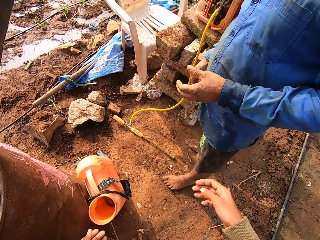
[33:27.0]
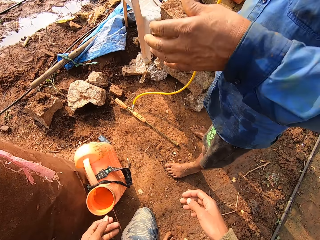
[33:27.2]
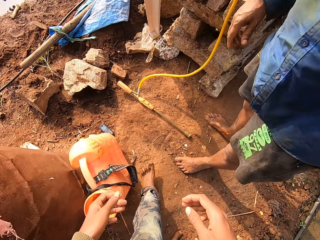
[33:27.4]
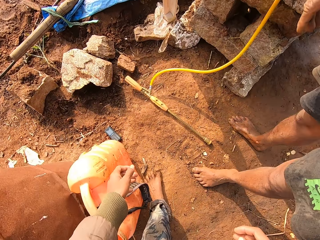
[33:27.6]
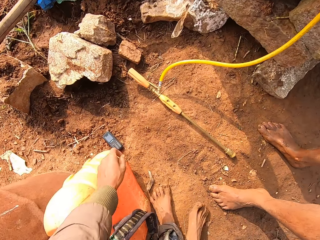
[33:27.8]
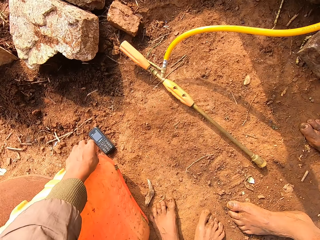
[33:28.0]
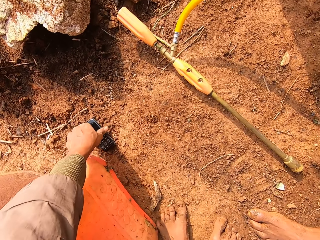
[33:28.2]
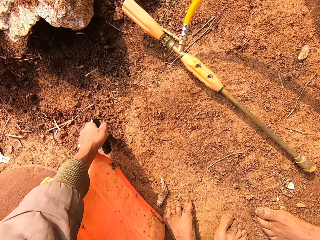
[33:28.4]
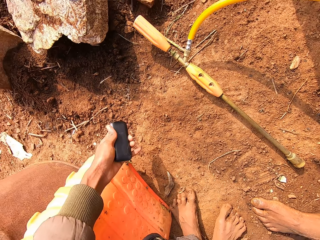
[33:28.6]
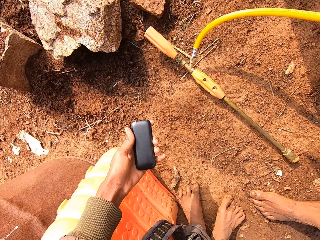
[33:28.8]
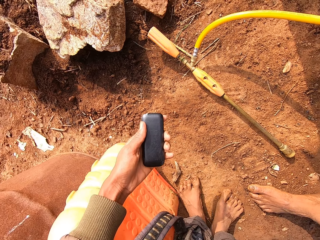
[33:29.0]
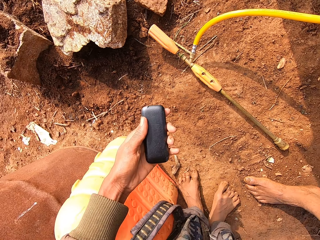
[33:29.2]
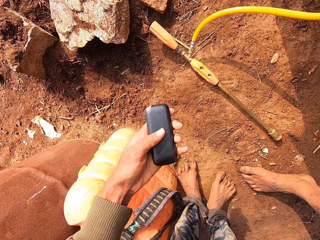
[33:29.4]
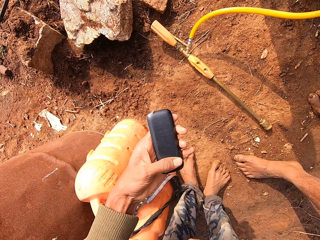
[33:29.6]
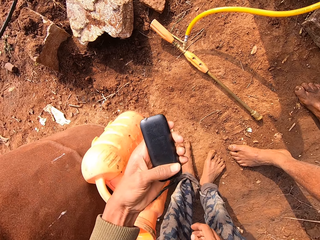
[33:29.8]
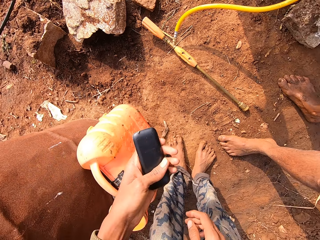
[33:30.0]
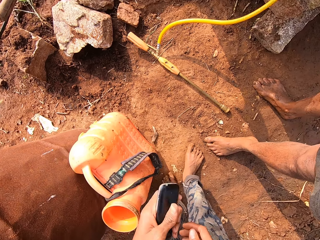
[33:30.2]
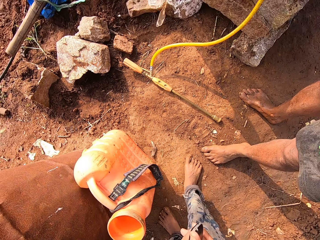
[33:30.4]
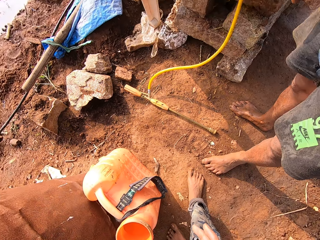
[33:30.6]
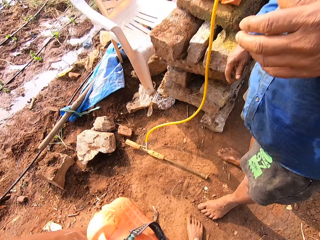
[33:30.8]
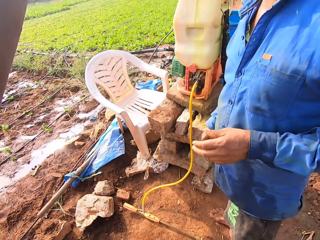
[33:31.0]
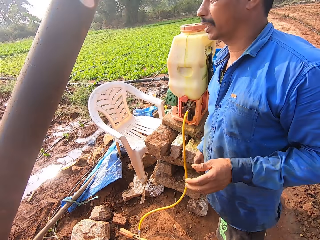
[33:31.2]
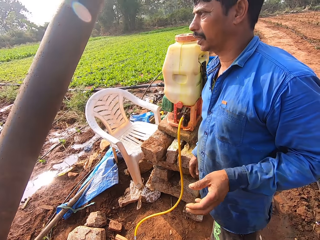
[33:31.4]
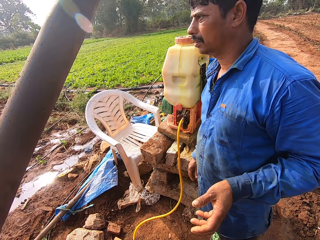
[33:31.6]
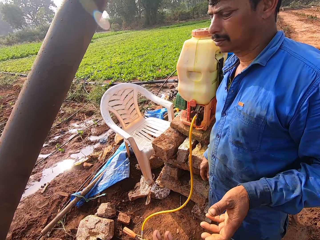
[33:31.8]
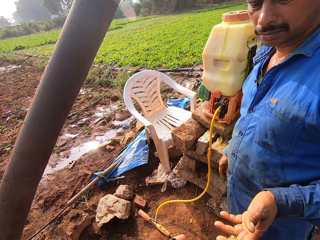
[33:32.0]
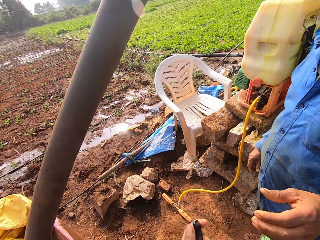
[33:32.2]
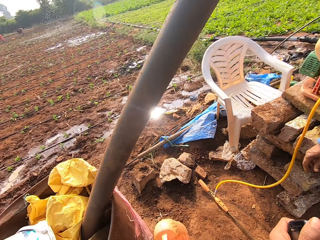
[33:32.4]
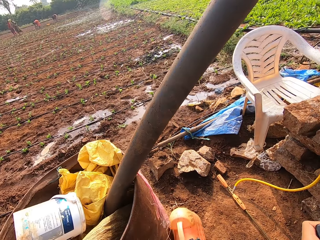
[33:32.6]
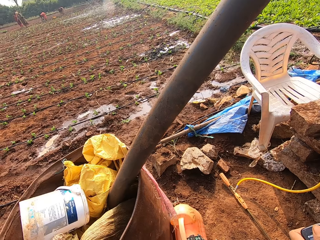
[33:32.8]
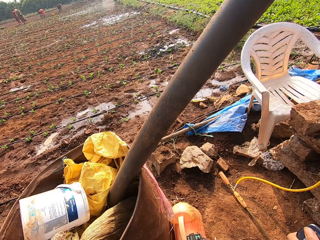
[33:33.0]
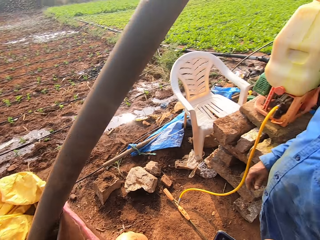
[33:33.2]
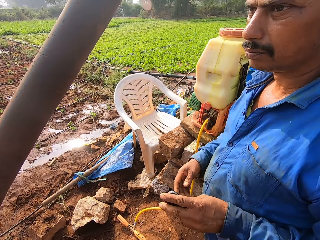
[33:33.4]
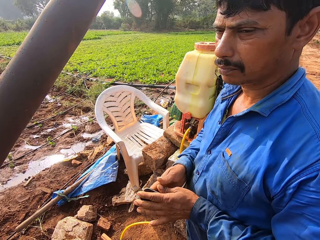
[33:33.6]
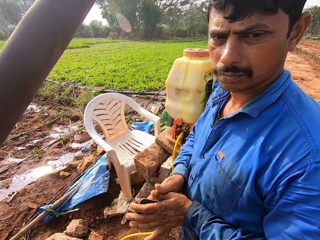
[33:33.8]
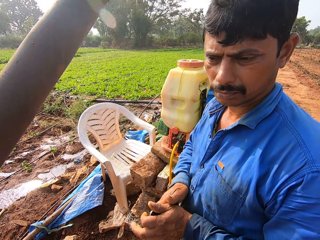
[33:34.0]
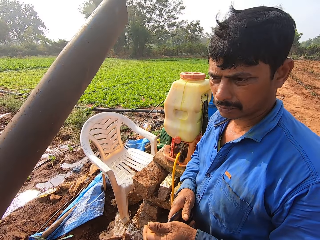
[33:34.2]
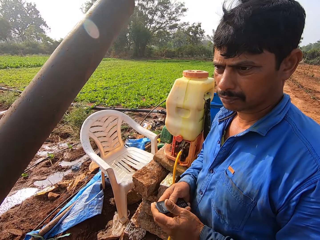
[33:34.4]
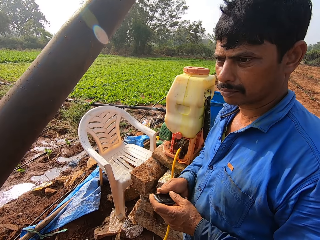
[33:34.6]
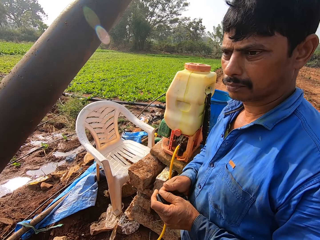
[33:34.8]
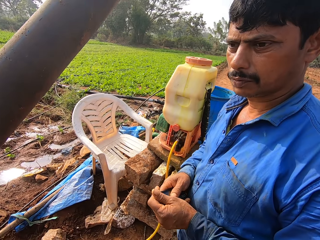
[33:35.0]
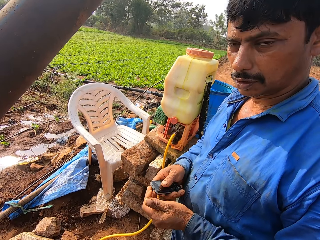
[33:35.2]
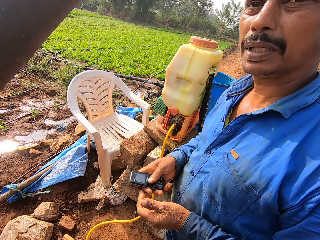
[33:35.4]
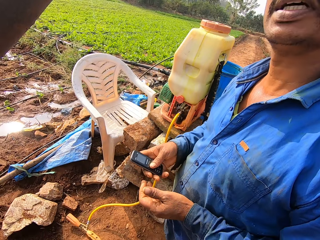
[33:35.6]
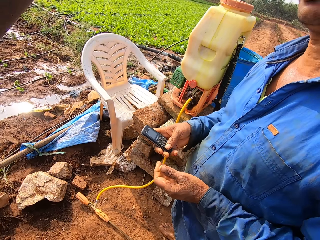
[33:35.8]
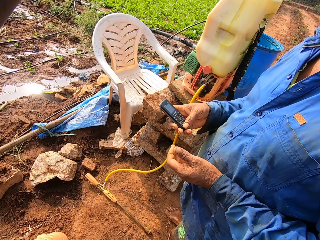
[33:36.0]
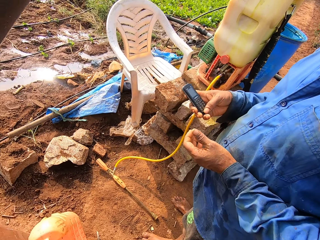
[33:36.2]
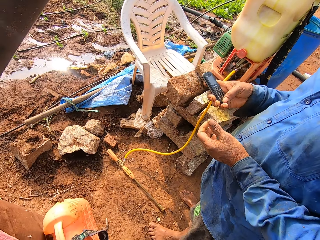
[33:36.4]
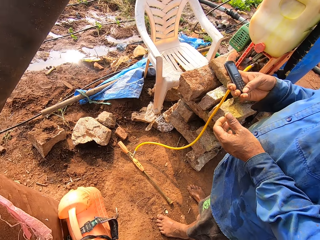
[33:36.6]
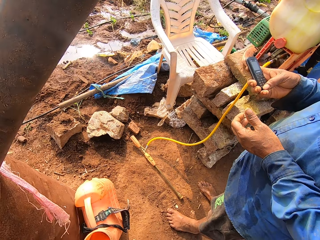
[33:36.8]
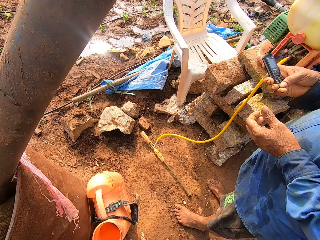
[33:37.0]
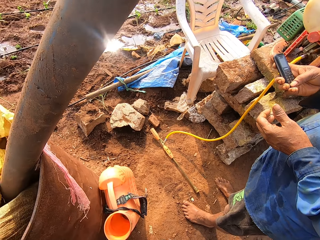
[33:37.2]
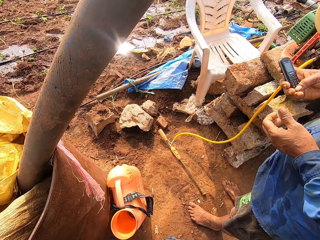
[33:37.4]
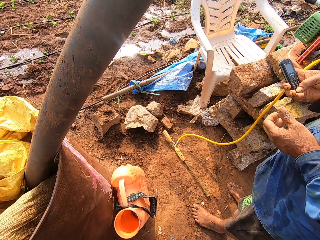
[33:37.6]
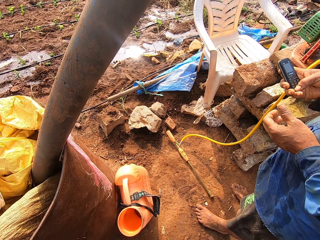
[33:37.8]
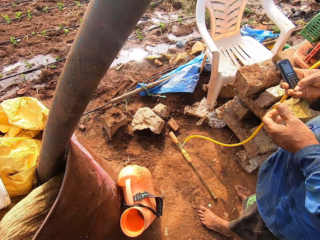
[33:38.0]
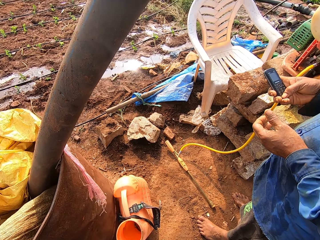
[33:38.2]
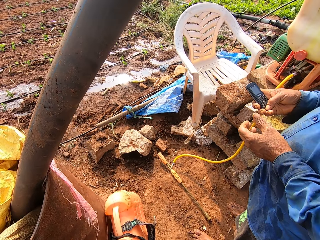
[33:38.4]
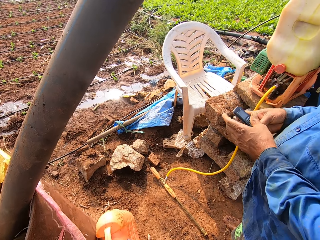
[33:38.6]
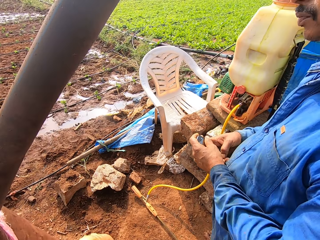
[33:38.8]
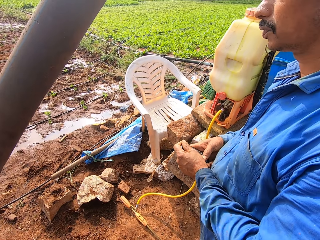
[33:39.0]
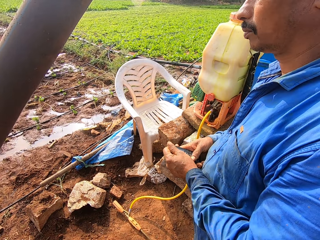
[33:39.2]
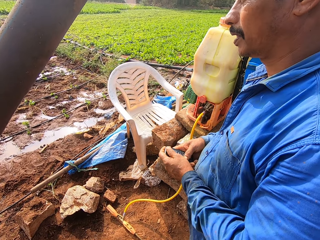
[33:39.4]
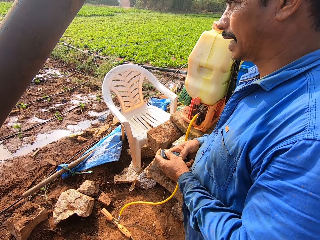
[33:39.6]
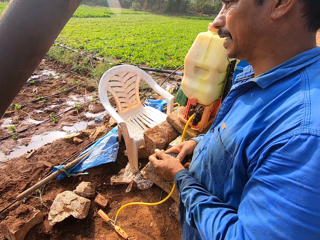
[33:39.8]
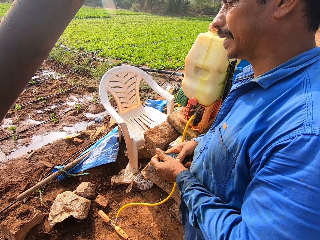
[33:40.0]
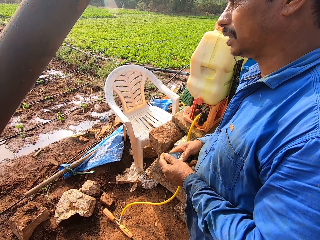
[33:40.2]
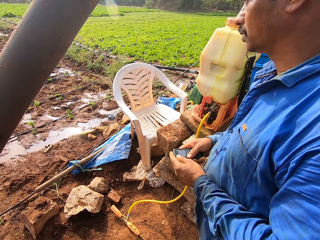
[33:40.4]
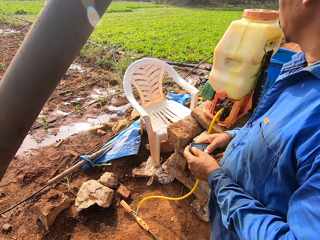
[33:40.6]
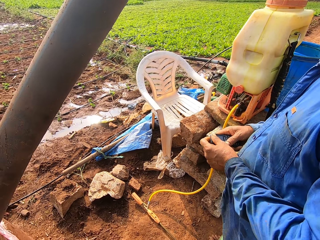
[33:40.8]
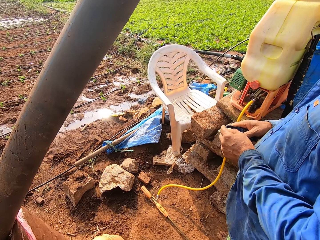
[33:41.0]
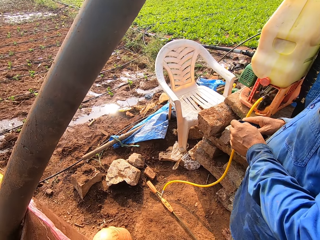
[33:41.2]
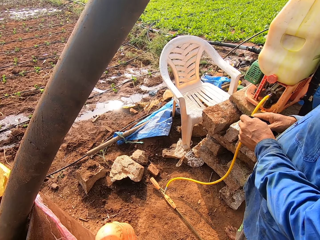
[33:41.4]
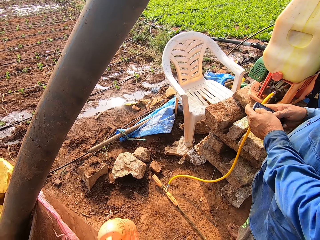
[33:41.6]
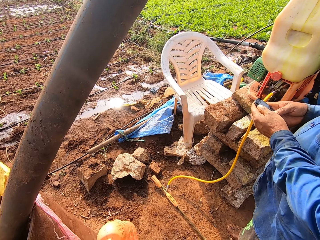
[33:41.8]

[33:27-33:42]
The camera wearer picks the phone from the ground with his left hand. He holds the phone with his hands. He passes the phone to the man's left hand. The man cleans the phone with his hands. The camera wearer talks to the man. The man passes the phone from his left hand to his right hand. He operates the phone with his right hand. He cleans the phone with his hands.

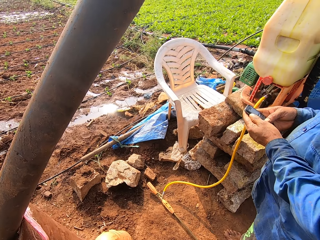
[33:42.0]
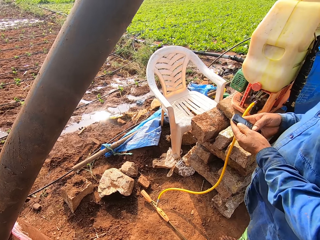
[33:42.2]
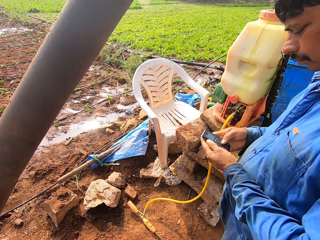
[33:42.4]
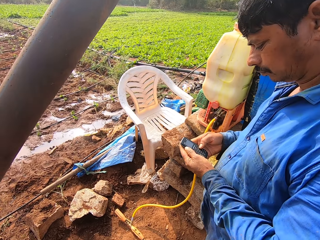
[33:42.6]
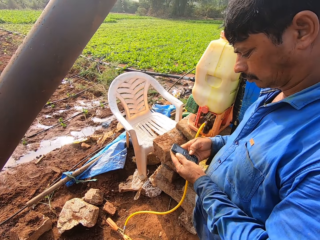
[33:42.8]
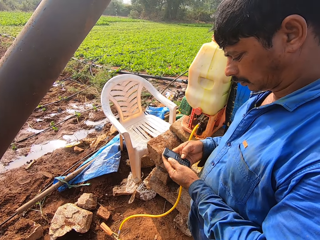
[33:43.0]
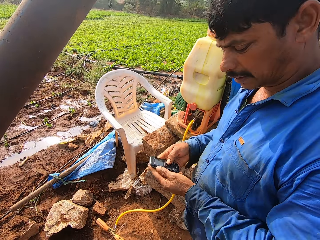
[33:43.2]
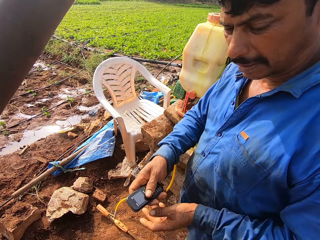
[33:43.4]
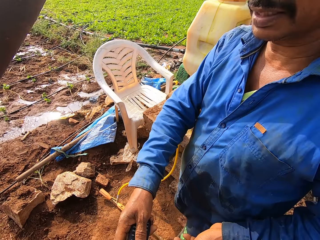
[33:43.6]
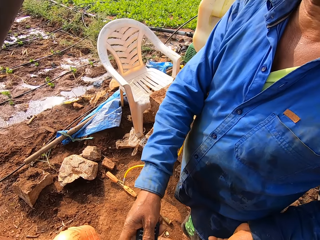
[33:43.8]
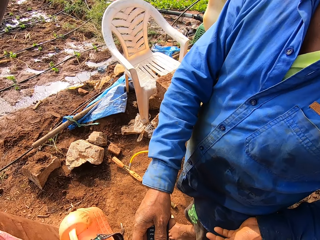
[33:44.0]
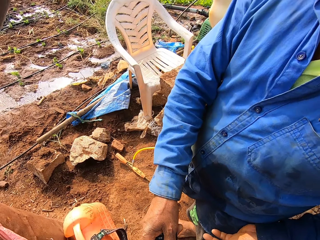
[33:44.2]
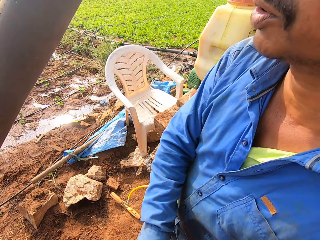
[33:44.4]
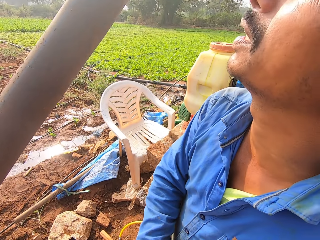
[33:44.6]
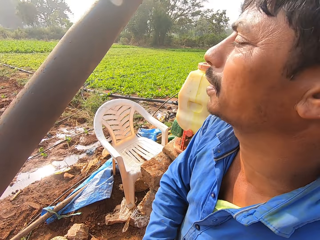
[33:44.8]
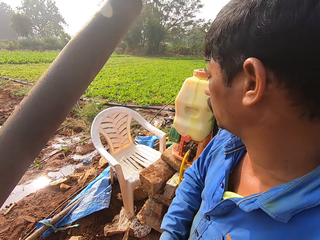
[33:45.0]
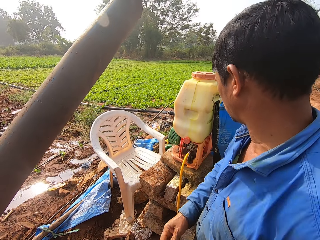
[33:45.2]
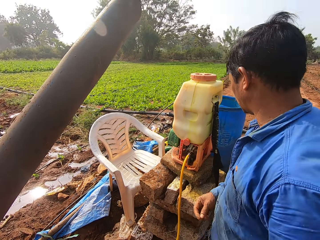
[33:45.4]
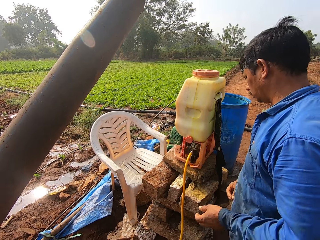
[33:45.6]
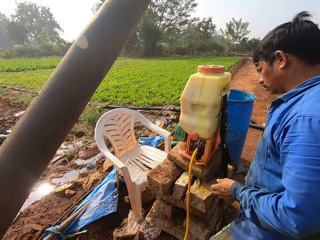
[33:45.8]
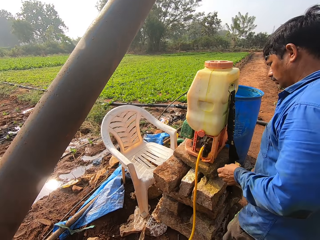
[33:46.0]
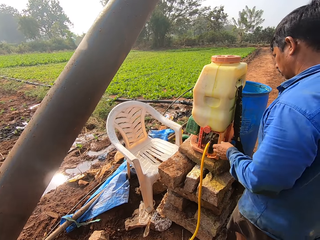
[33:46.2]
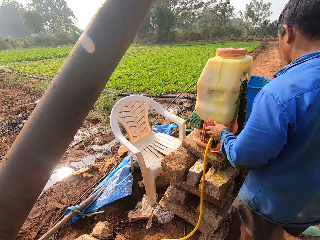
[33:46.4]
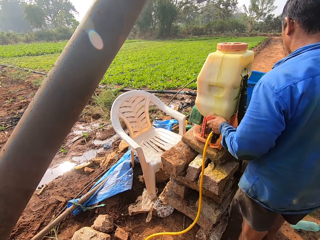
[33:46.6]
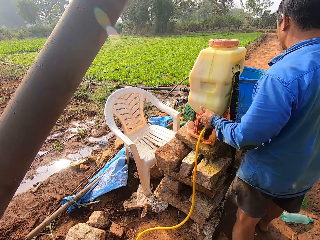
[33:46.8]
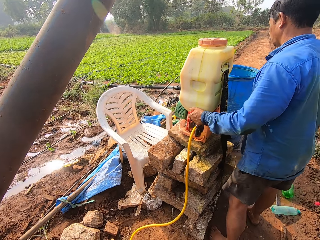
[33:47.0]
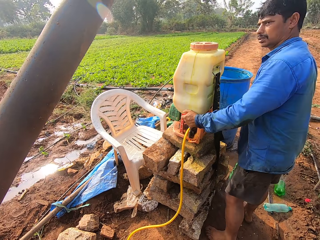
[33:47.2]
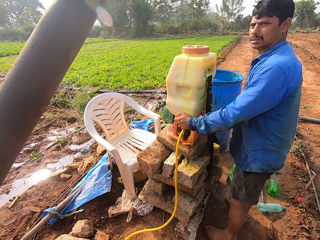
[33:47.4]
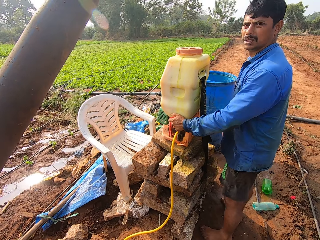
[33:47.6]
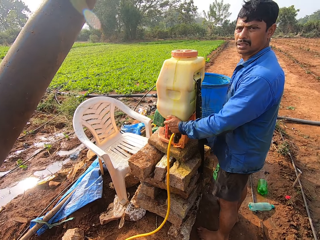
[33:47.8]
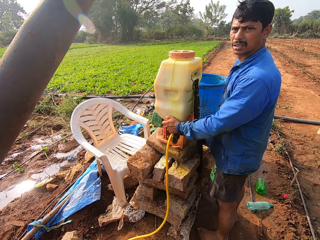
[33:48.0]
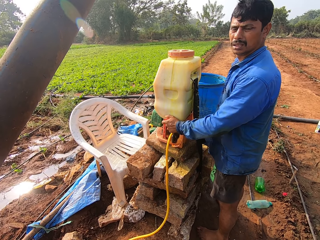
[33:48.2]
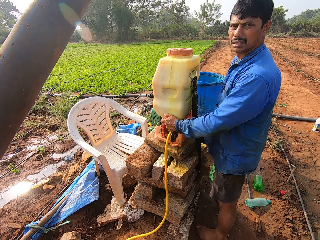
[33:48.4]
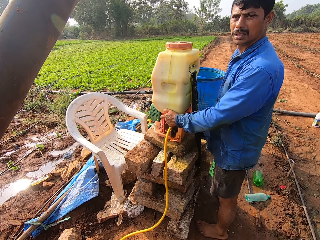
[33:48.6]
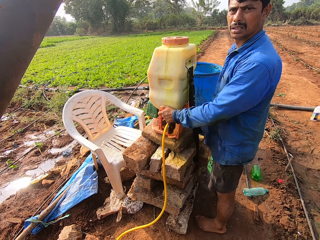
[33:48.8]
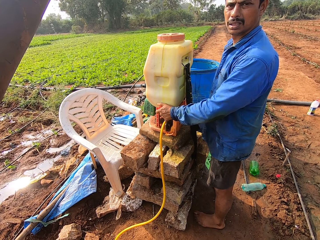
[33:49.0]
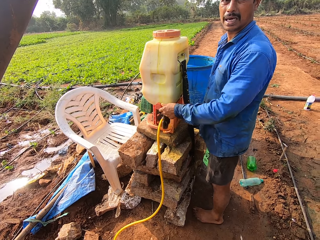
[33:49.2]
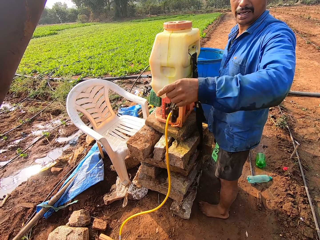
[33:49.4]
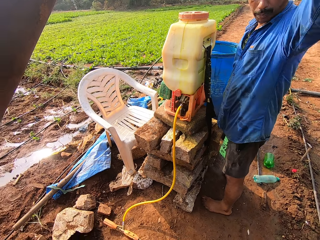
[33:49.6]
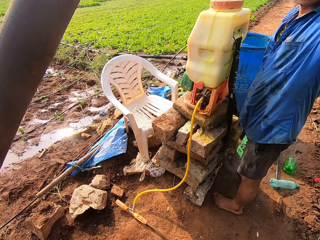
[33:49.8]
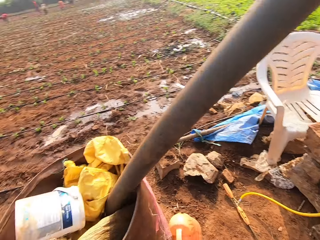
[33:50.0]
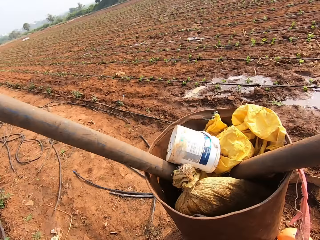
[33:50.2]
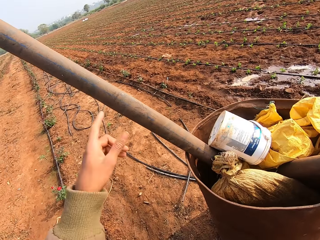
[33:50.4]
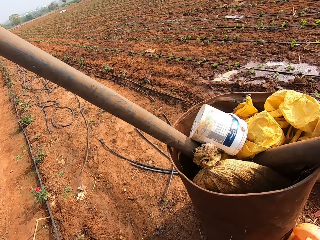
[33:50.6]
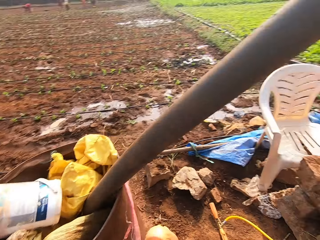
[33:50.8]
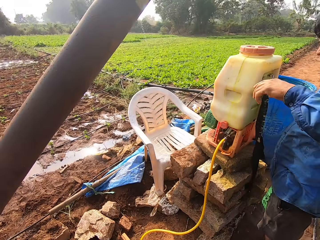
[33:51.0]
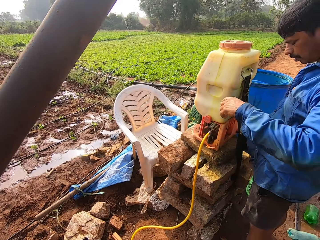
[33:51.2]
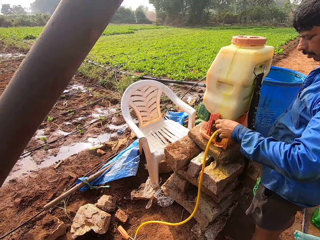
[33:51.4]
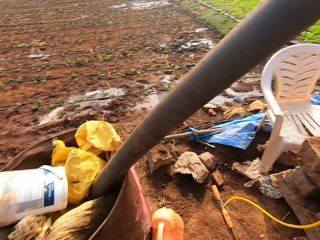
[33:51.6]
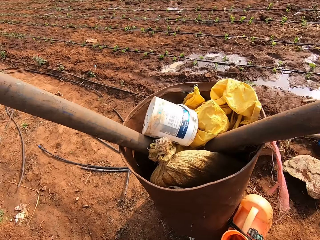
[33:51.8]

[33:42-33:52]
The man passes the phone to the camera wearer with his right hand. The man holds the makeshift pump system with his left hand. The camera wearer talks to the man. The man points to the camera wearer with his left hand. The camera wearer points to a building with his left hand.
